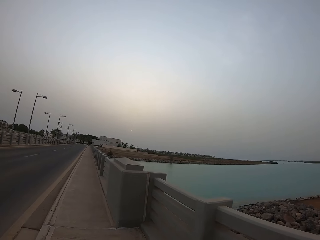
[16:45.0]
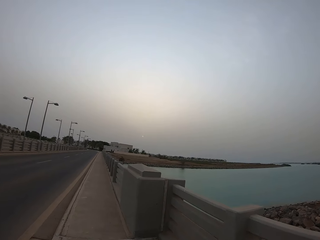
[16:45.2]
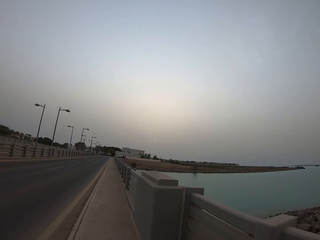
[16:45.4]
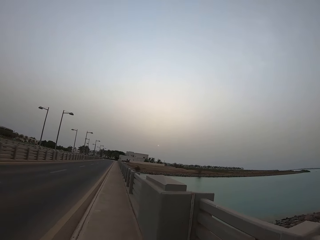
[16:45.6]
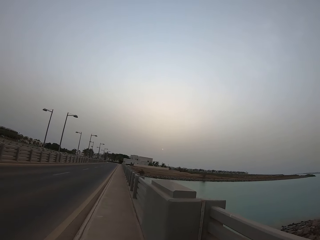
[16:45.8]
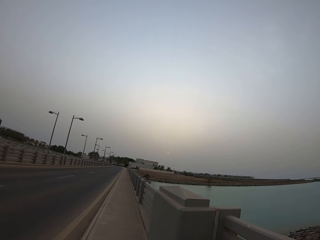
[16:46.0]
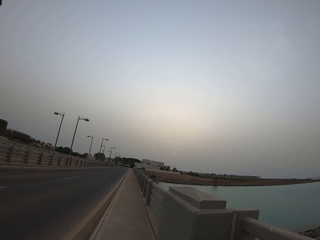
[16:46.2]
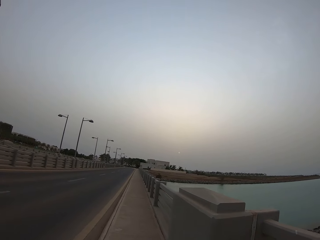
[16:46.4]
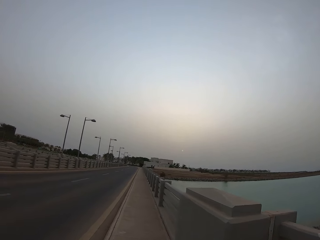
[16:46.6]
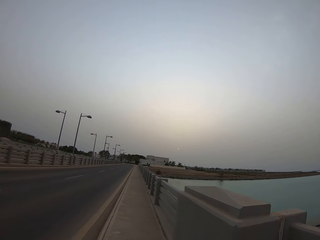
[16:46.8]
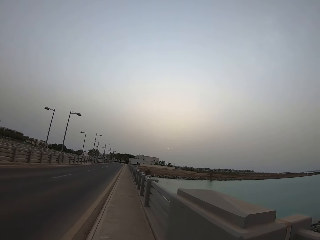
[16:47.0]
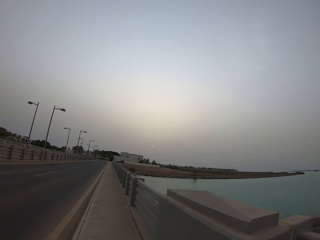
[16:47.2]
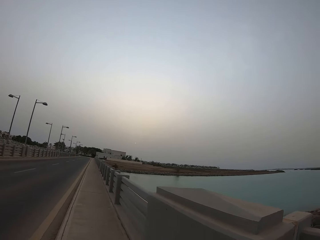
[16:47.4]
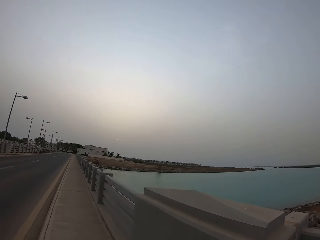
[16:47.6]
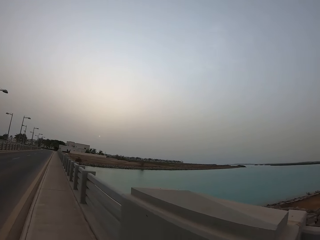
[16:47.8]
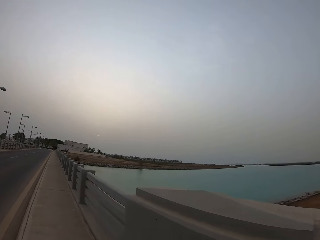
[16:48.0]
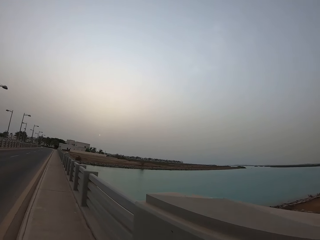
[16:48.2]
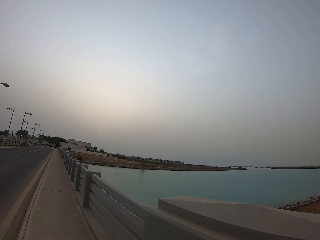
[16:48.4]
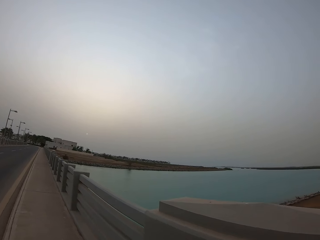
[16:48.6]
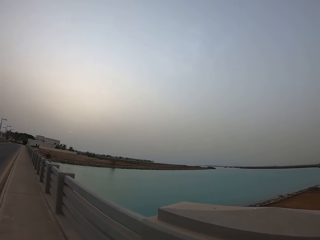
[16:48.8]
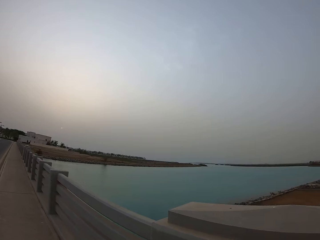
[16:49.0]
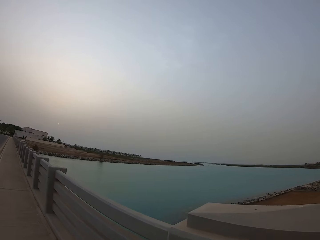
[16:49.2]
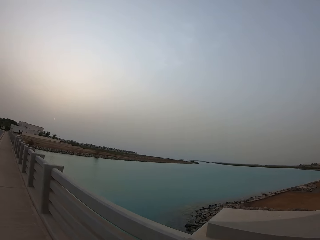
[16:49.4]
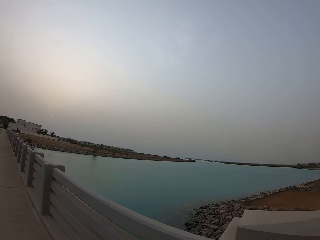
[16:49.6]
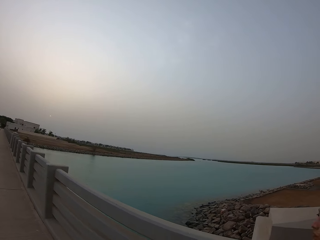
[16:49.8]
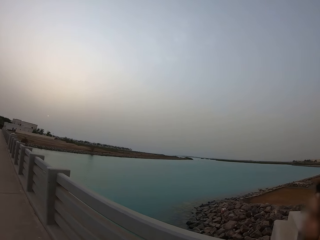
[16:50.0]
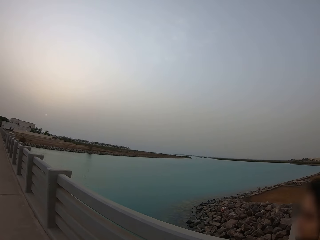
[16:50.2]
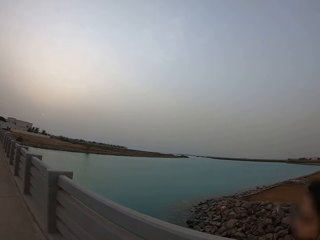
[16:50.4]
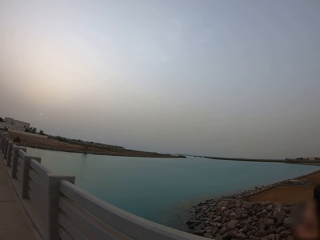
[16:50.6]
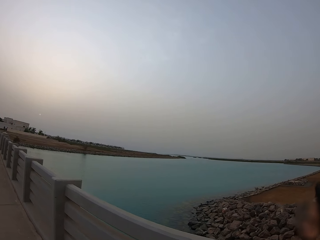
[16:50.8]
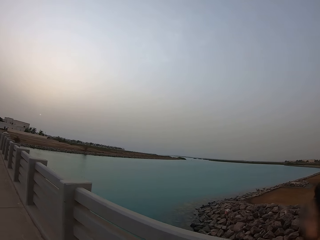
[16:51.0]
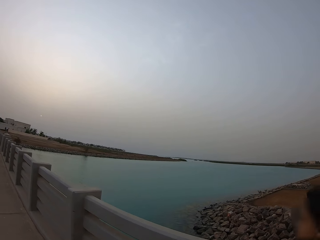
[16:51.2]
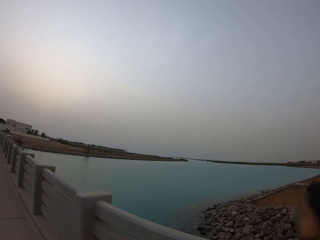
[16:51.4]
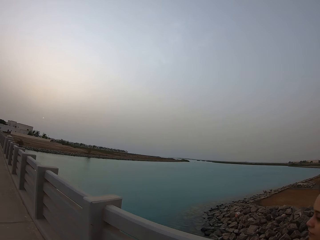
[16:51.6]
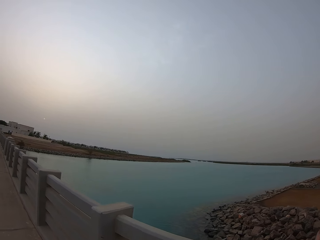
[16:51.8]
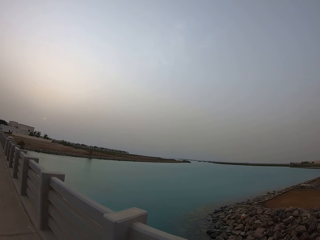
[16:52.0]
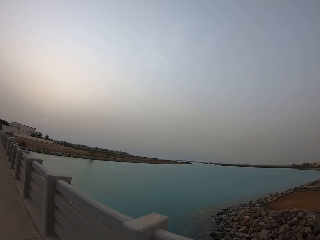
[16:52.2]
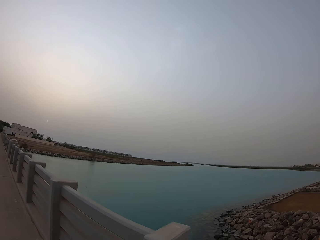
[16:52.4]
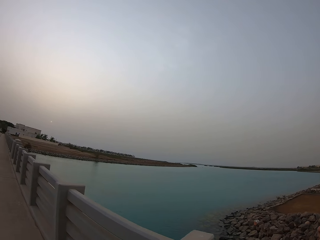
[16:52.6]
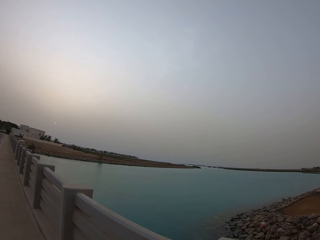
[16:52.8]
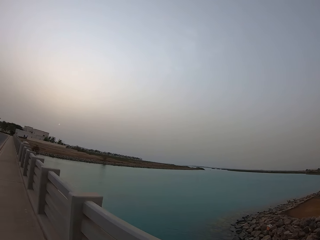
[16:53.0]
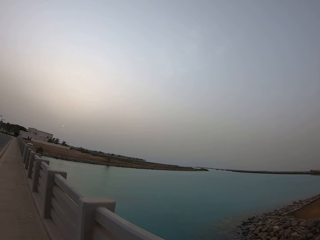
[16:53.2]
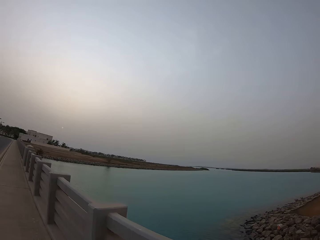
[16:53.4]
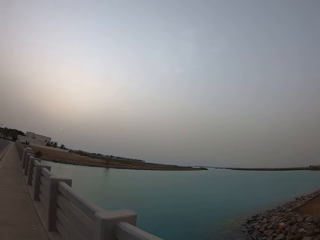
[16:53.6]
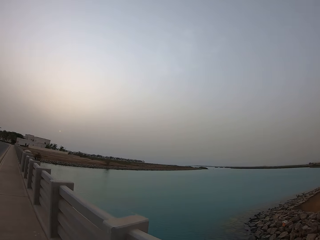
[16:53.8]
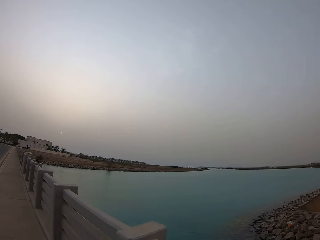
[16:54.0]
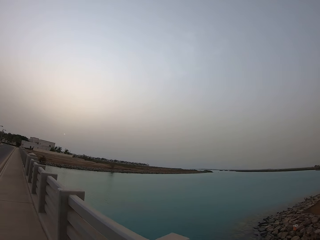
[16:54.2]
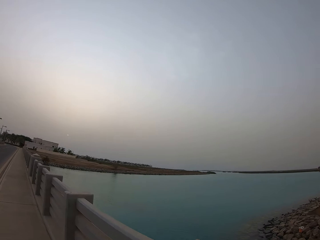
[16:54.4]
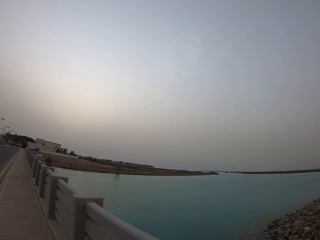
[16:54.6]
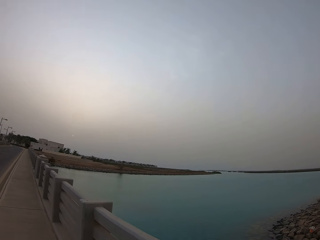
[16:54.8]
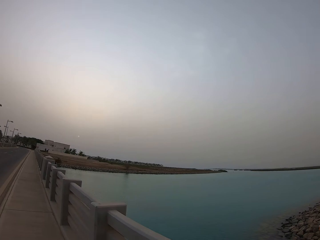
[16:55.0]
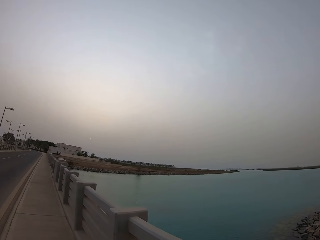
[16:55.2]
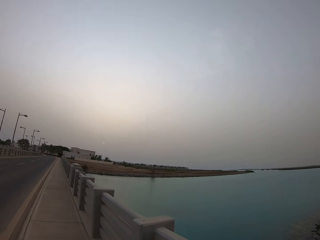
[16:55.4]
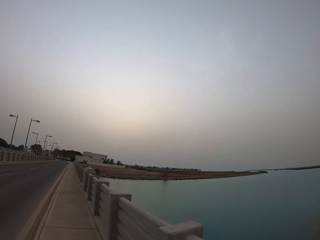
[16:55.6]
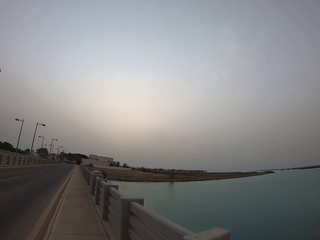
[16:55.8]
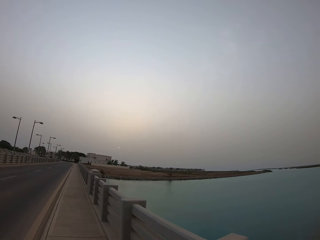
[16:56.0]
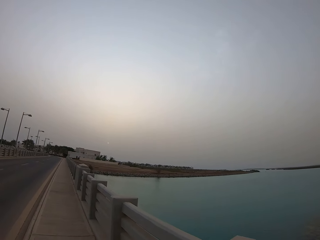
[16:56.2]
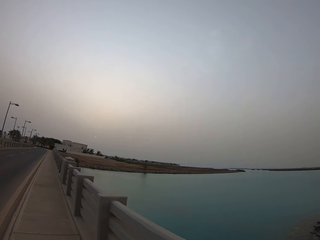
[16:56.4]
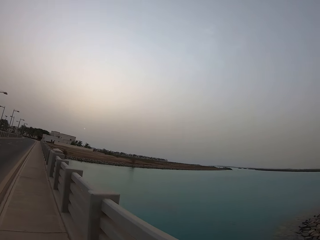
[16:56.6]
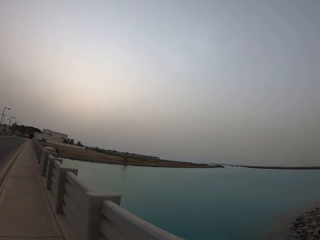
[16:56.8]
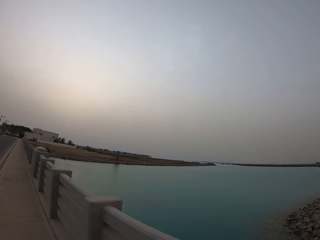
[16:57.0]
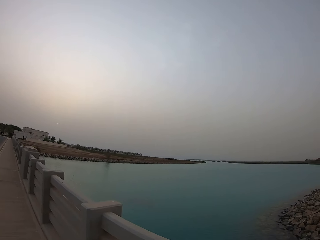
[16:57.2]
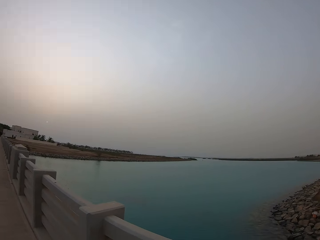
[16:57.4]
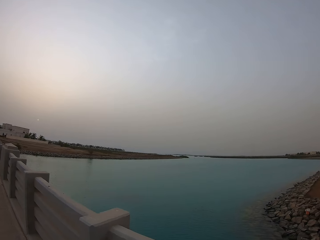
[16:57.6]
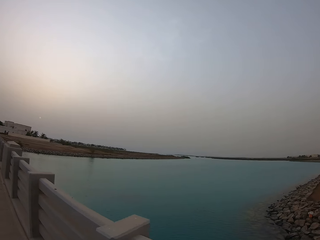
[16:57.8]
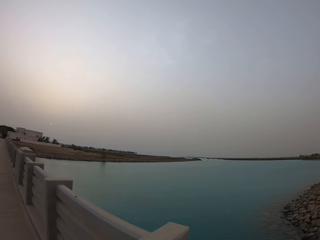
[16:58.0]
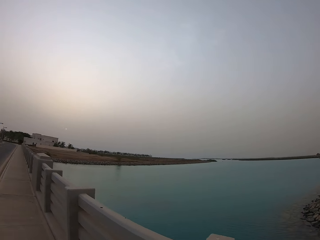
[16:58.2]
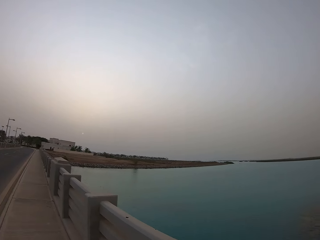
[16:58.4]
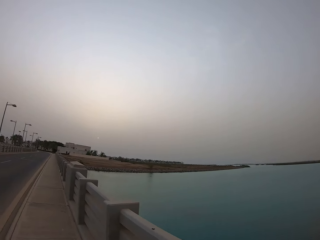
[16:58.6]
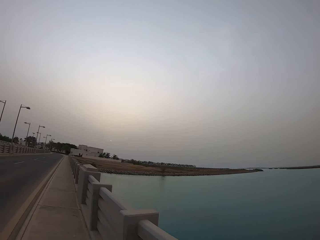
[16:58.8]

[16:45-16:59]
The camera wearer walks beside the lady along the stone railing. They look at the river.

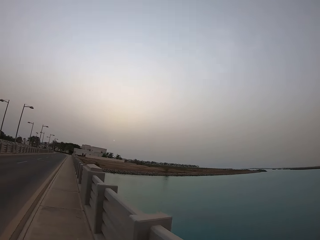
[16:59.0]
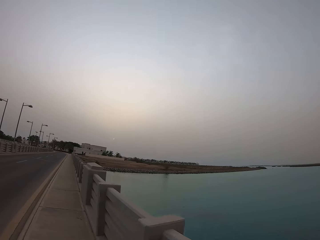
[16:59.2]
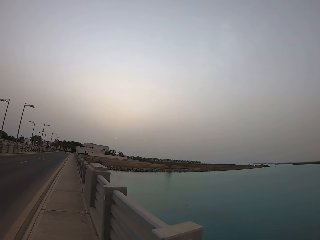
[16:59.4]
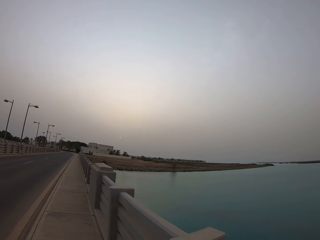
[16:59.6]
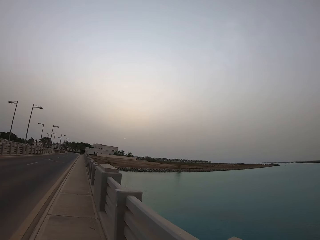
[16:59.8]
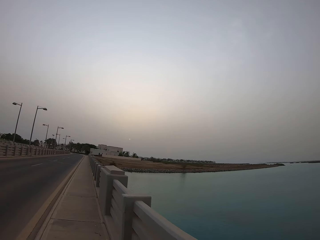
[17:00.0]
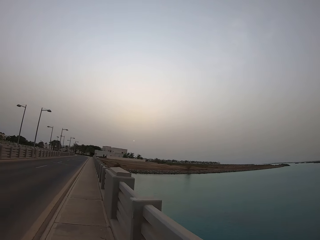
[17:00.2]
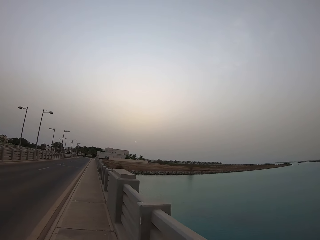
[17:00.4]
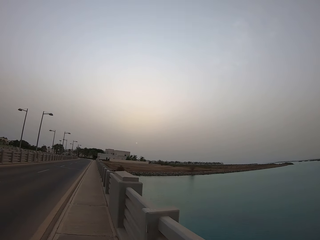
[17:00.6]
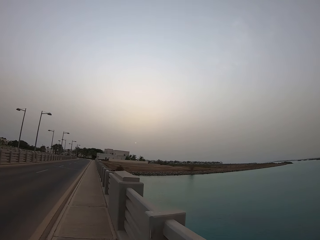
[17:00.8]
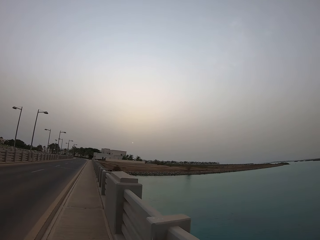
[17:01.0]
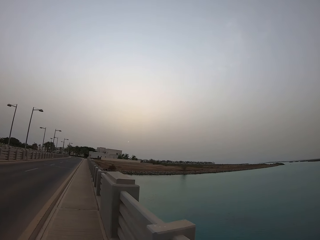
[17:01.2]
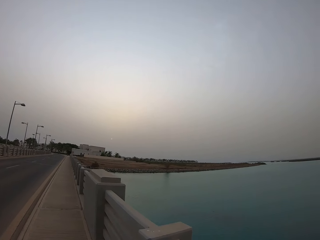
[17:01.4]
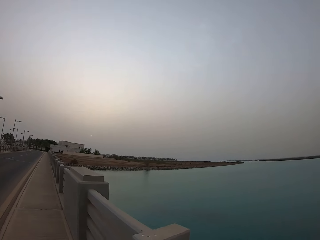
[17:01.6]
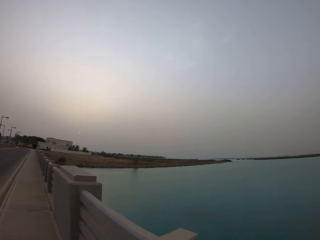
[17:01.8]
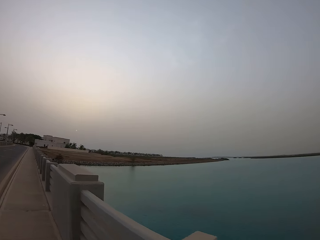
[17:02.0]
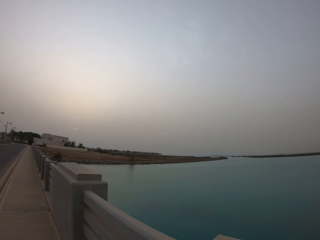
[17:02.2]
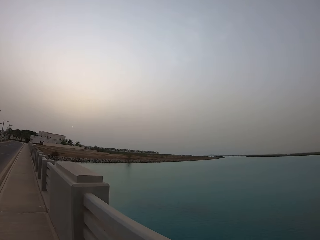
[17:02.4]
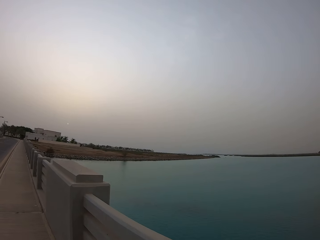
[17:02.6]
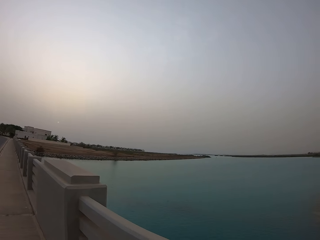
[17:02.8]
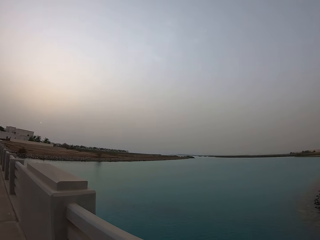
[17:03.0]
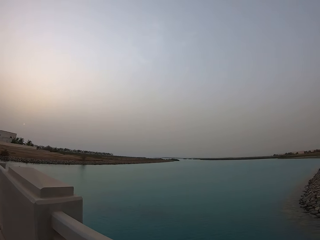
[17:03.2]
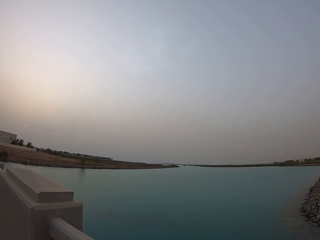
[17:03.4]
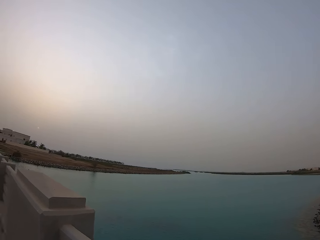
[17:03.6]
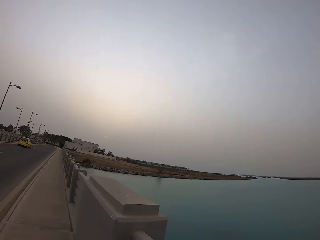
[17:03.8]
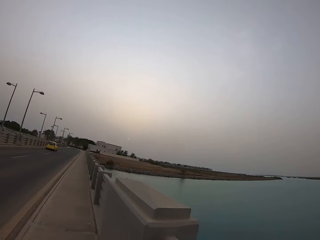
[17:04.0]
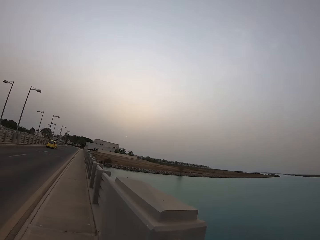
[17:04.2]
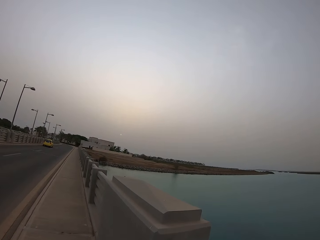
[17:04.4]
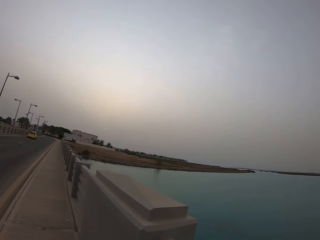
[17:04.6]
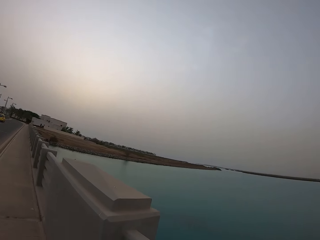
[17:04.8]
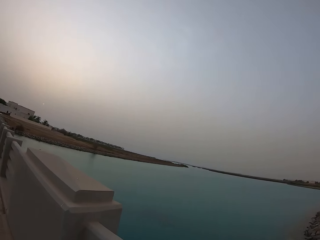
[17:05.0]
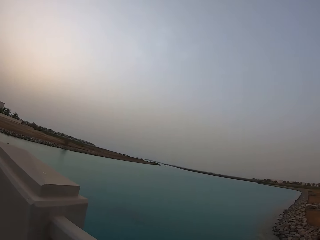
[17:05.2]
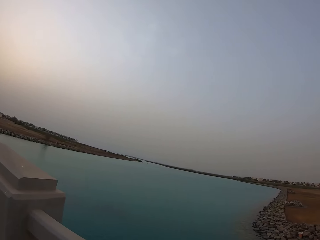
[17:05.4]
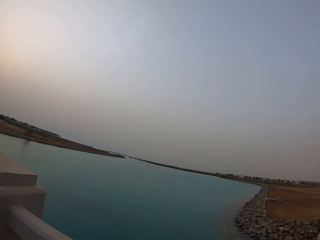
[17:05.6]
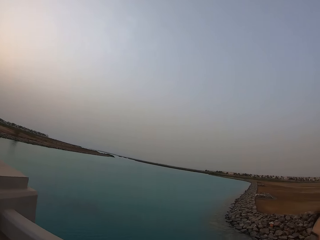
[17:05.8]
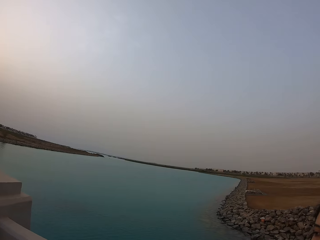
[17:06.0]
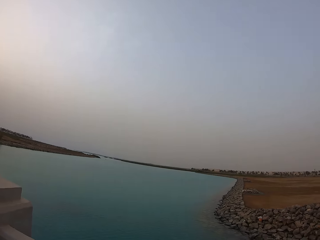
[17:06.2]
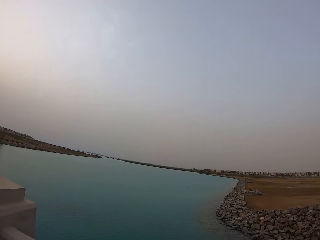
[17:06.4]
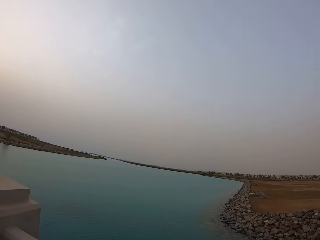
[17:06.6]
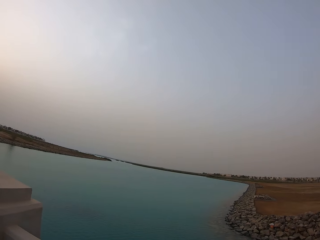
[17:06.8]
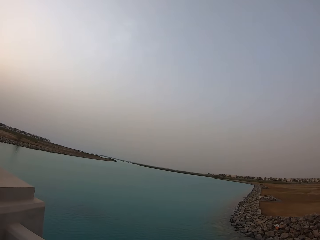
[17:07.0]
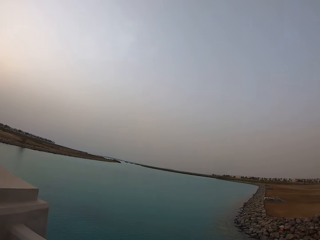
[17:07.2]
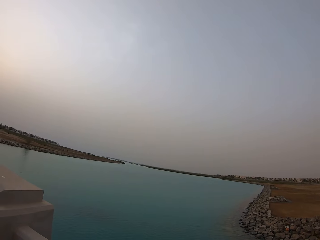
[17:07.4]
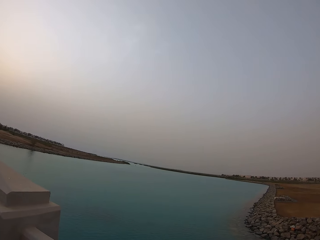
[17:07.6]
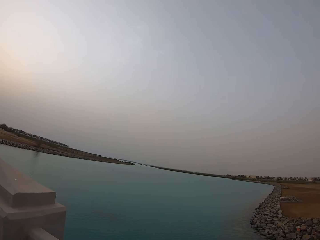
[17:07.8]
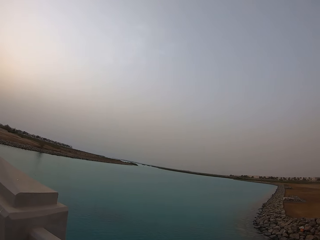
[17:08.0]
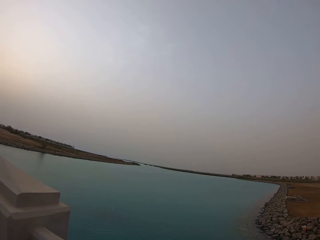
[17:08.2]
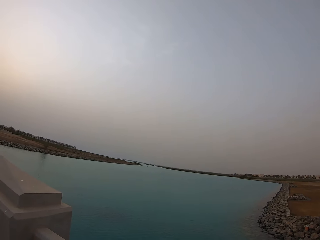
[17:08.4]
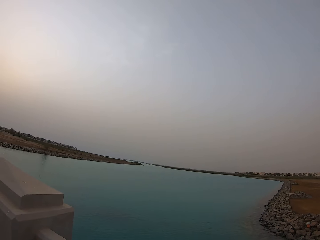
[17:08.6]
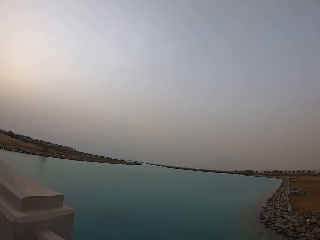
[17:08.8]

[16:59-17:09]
The camera wearer stops and looks over the water.
